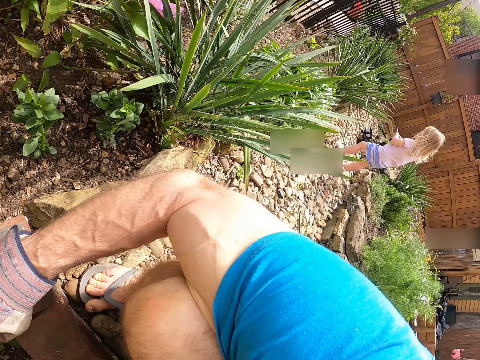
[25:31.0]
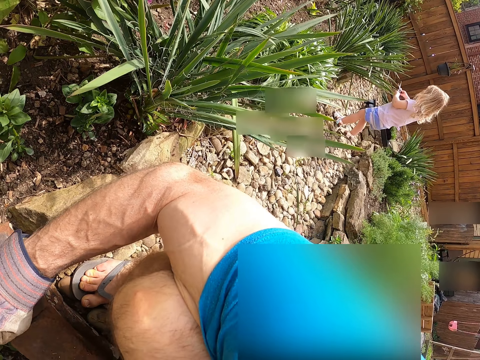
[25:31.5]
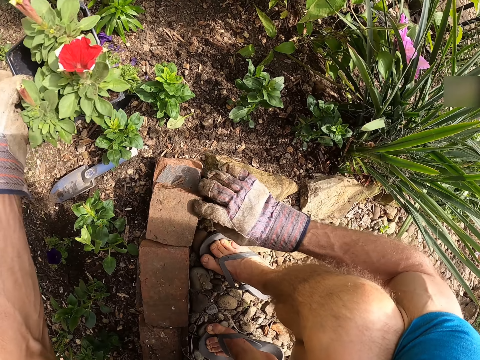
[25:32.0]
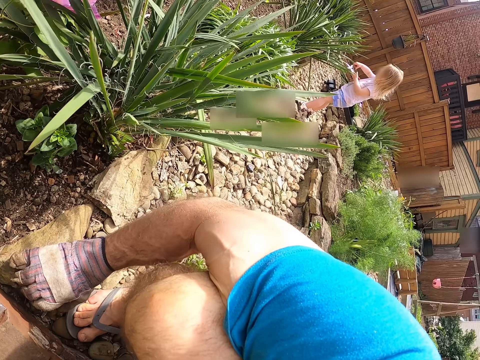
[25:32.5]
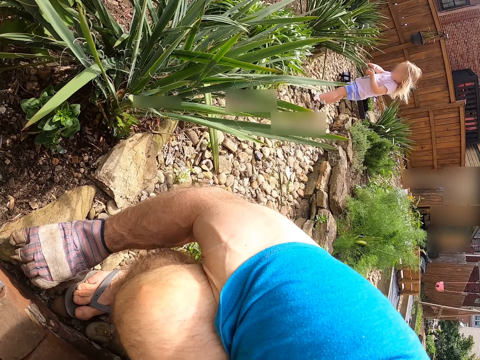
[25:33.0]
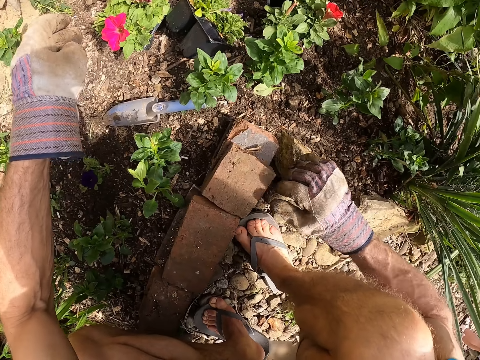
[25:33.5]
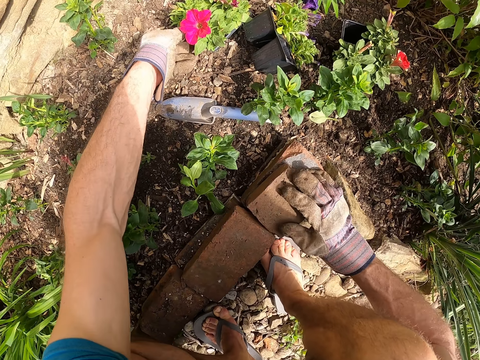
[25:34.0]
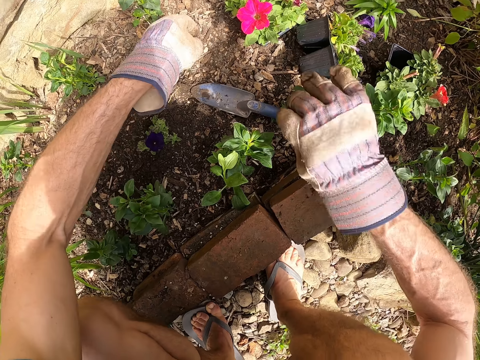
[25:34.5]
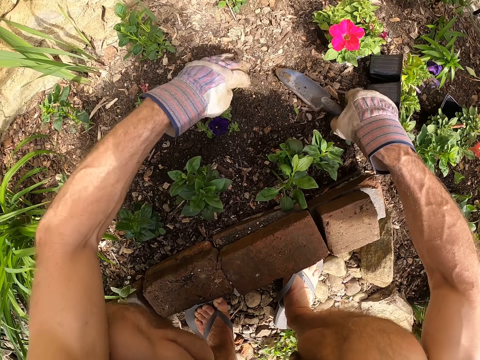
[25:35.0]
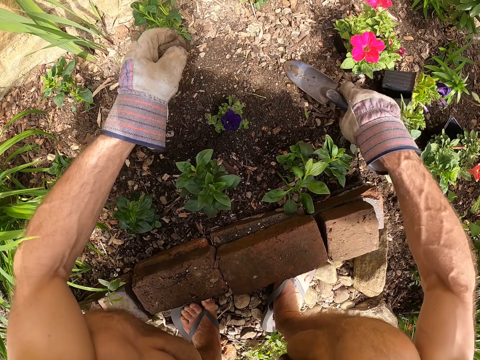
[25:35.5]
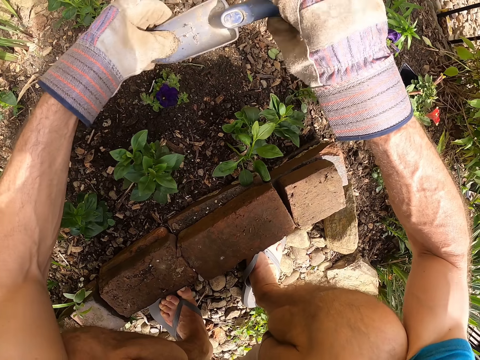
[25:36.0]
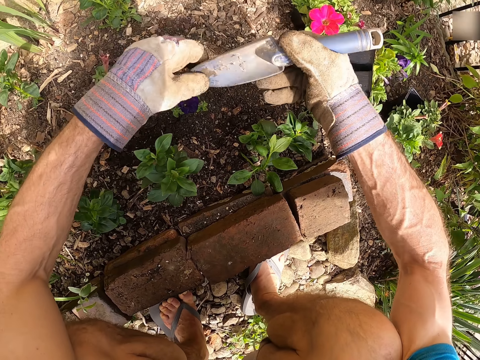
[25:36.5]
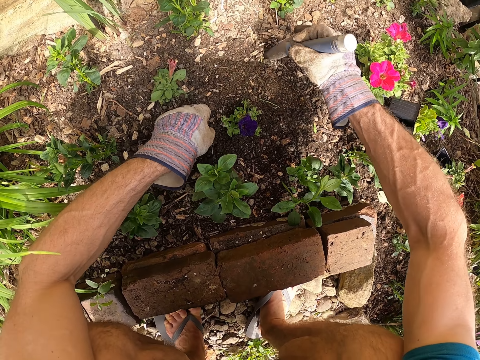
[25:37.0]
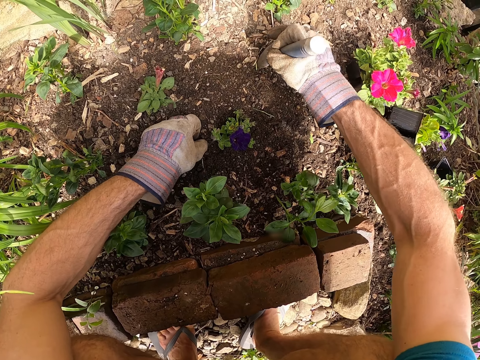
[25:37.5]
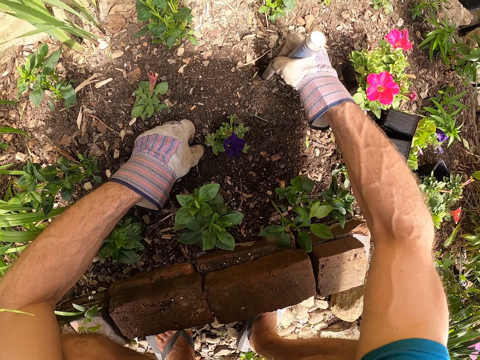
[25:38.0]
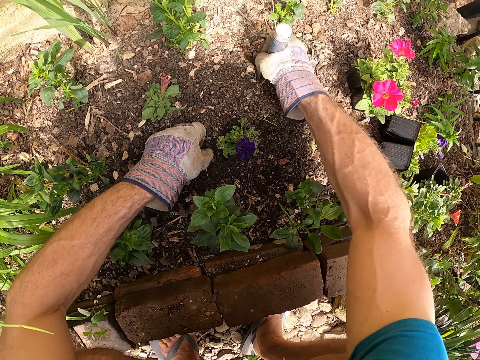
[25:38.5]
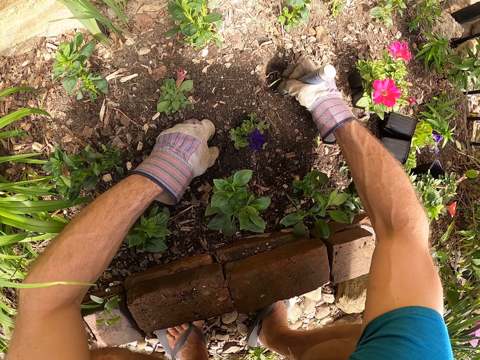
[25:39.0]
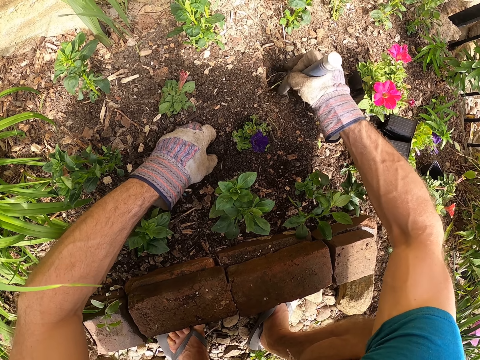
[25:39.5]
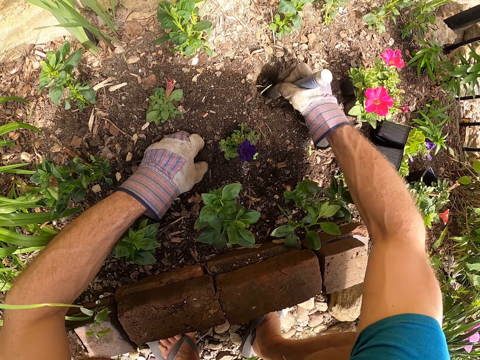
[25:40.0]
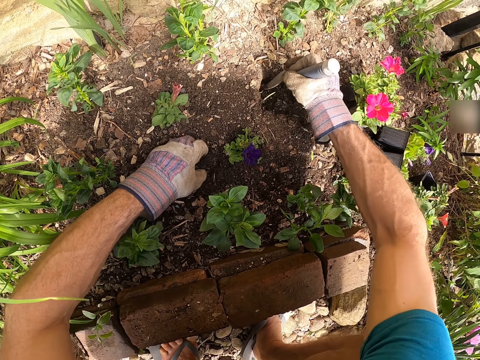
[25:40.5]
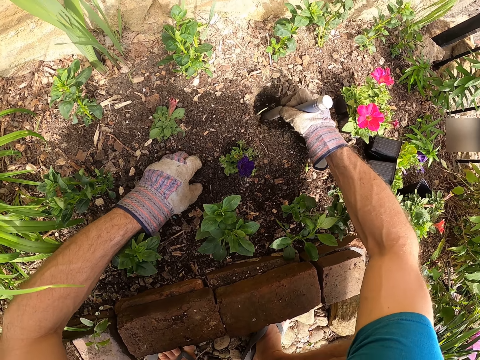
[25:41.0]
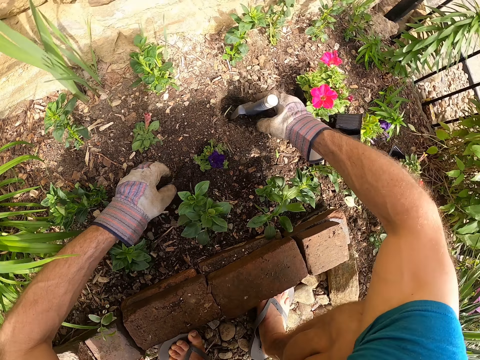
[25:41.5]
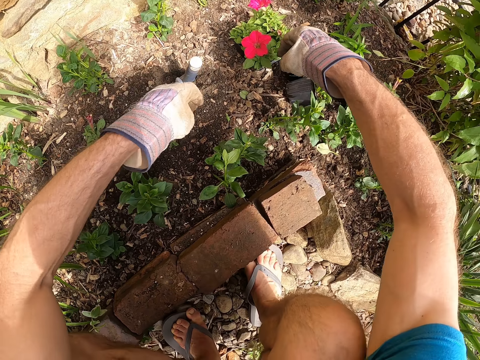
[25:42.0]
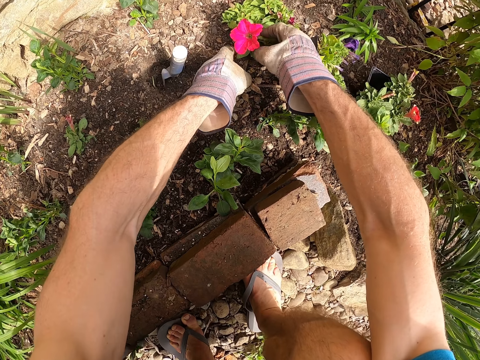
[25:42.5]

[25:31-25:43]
A girl stands in the backyard. The camera wearer adjusts the second flower pot on the ground with his left hand. He holds a flower with his hand. The girl stands in the backyard. The camera wearer adjusts the third flower pot on the ground with his left hand. He picks up the garden trowel or hand shovel on the ground with his right hand. He passes the garden trowel to his left hand, passes the garden trowel to his right hand, and digs the soil with the garden trowel in his right hand. He sticks the hand shovel on the ground. He holds a seedling from the third flower pot with his right hand.

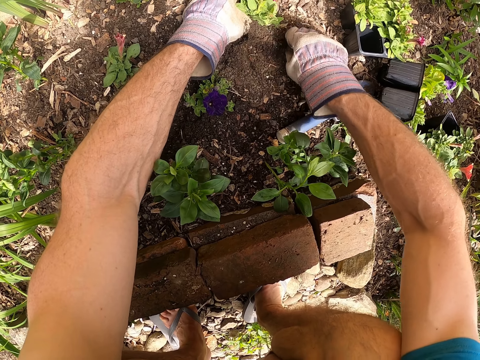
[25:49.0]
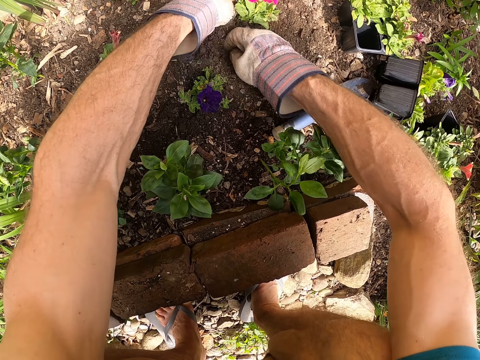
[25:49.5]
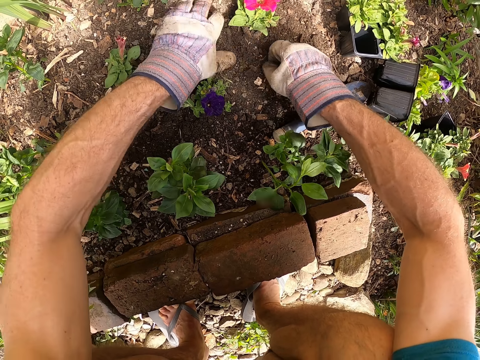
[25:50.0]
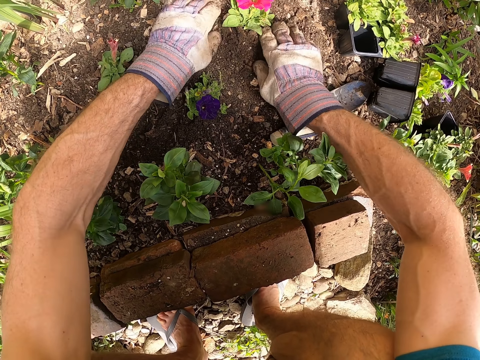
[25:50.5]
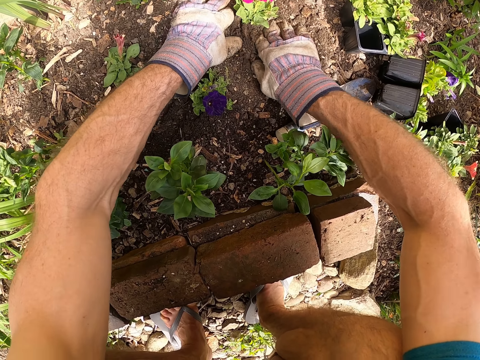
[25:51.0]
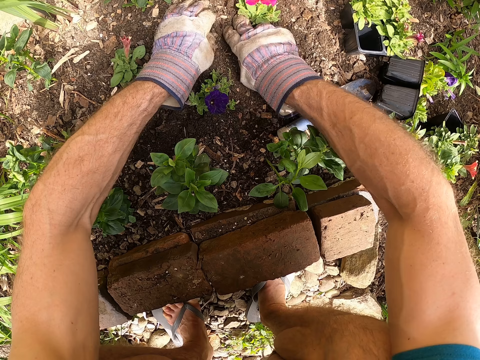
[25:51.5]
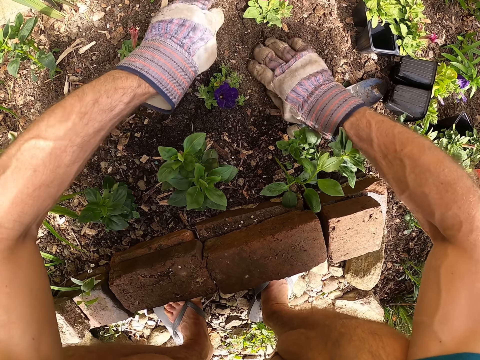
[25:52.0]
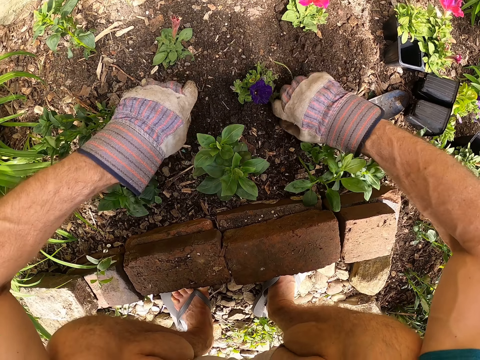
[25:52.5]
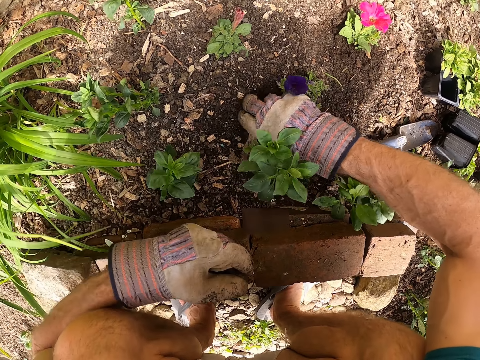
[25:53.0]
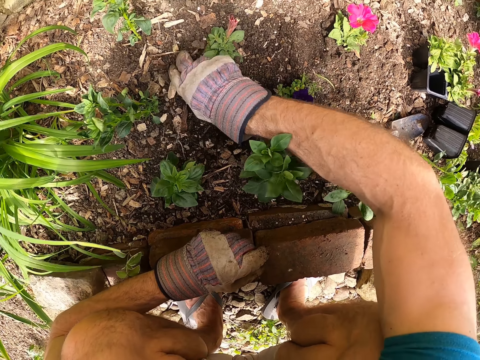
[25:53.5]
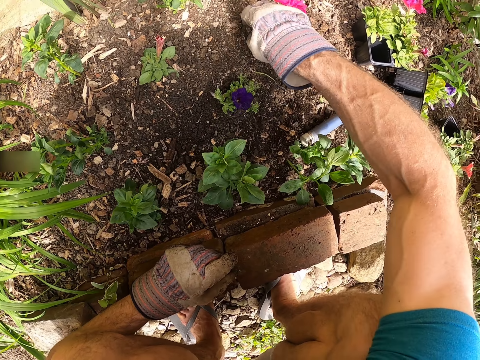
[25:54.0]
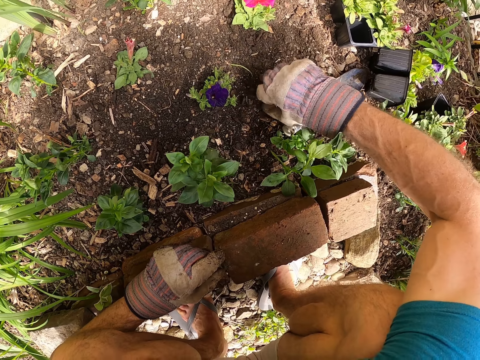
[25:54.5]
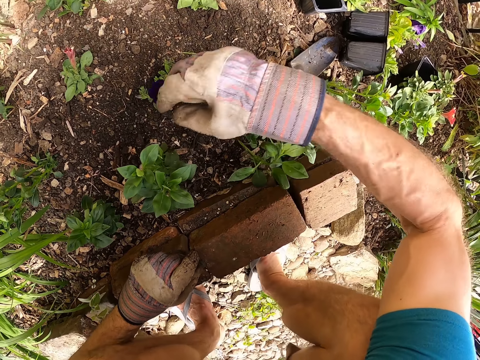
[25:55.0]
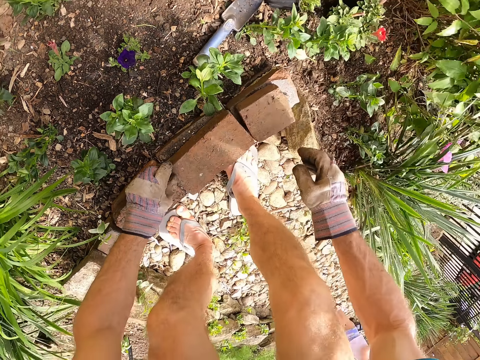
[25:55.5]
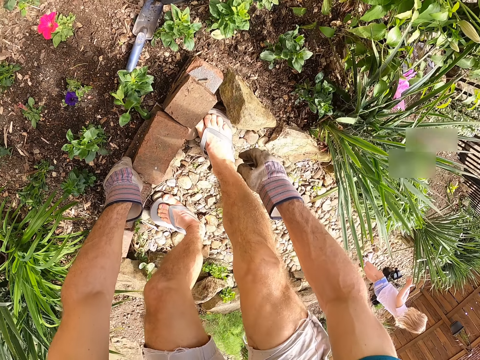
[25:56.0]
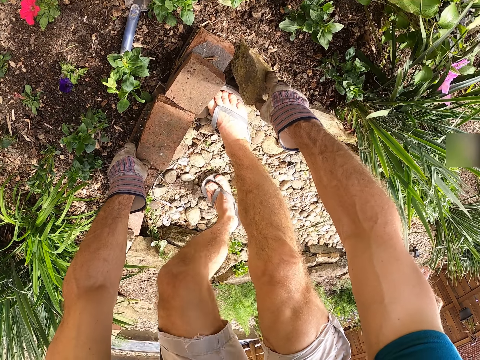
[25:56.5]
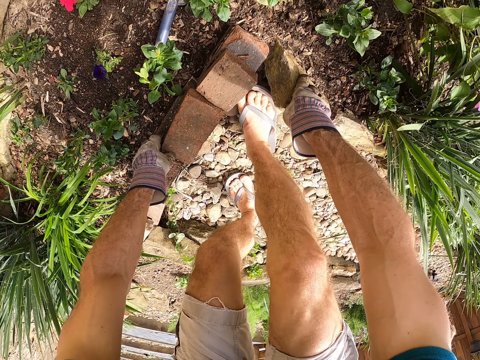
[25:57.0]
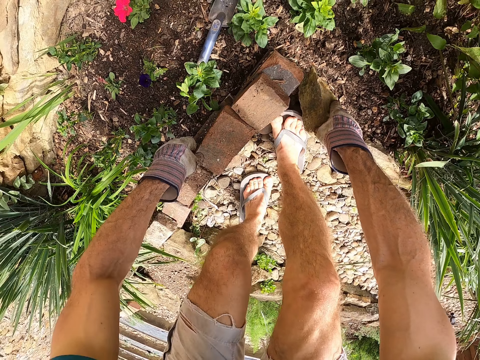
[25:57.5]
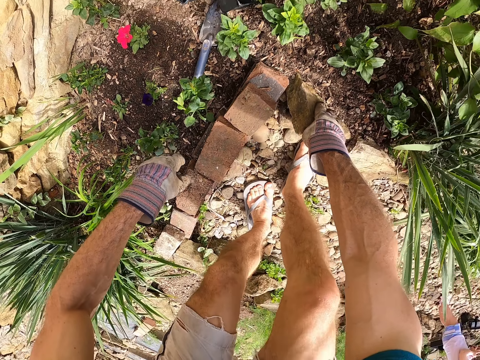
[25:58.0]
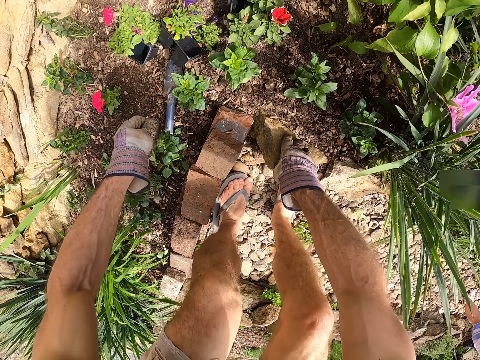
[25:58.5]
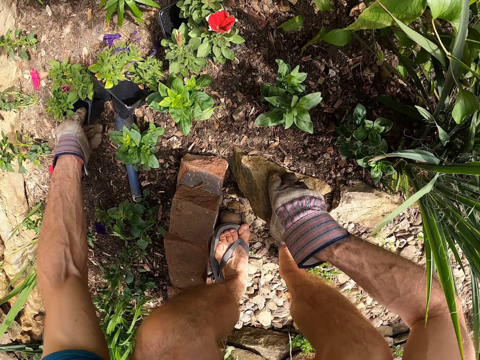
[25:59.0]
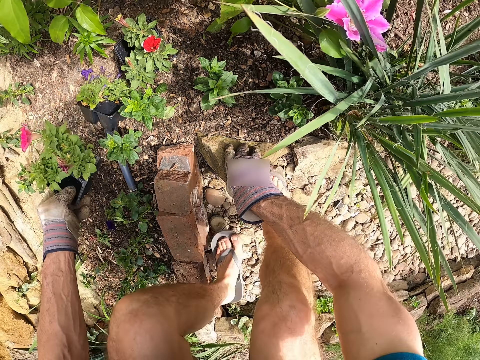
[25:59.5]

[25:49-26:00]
The camera wearer moves the soil with his hand. He plants the second seedling in the soil with his hands. He levels the soil with his hands. He inspects the soil with his left hand. He stands up from the ground. He puts his right hand on a stone. He picks up the third flower pot on the ground with his left hand. He picks up a flower from the ground.

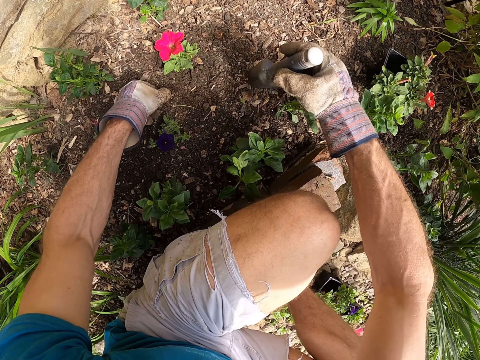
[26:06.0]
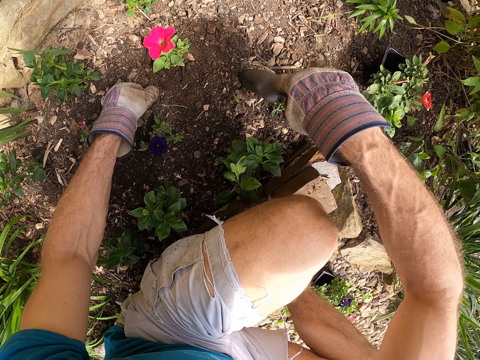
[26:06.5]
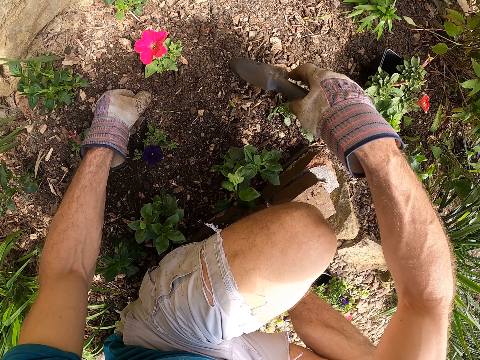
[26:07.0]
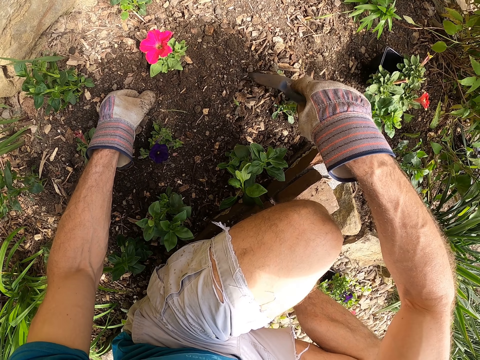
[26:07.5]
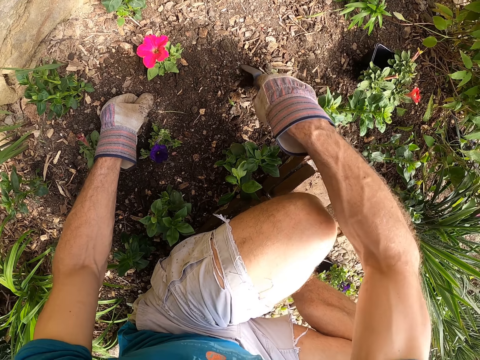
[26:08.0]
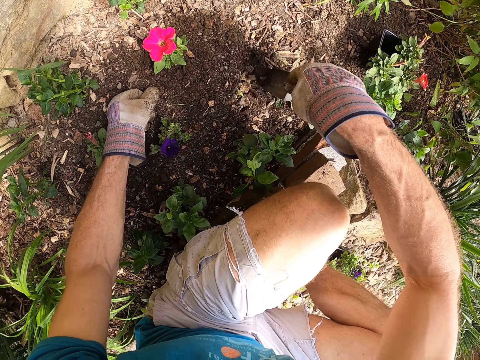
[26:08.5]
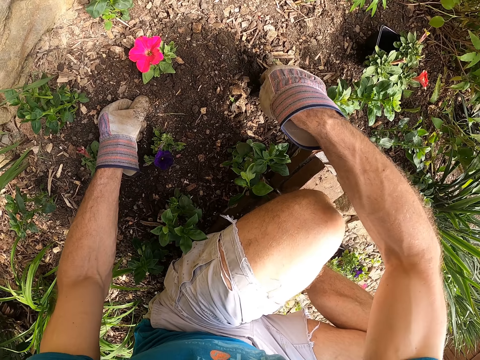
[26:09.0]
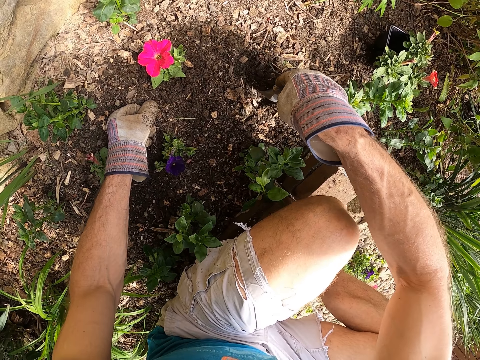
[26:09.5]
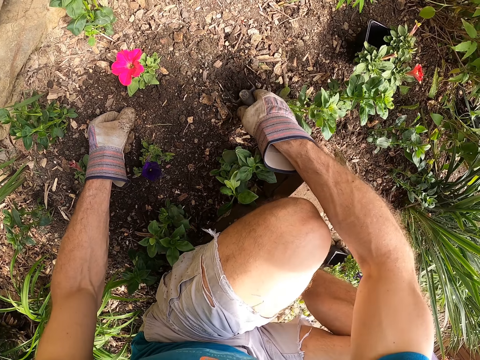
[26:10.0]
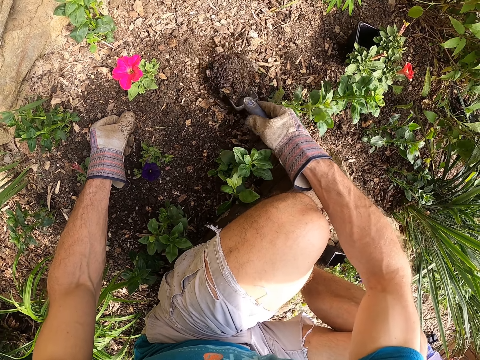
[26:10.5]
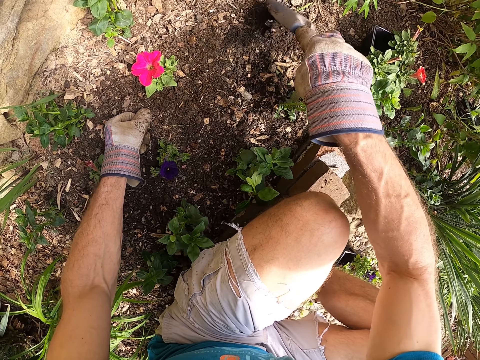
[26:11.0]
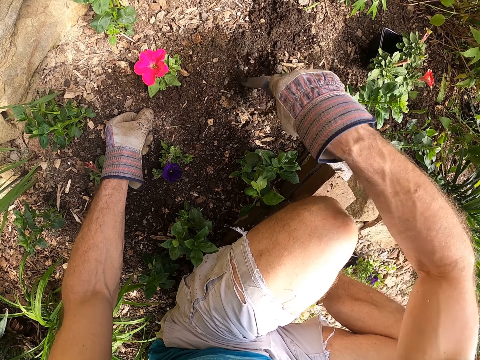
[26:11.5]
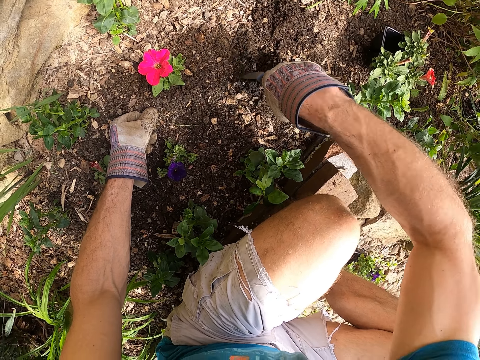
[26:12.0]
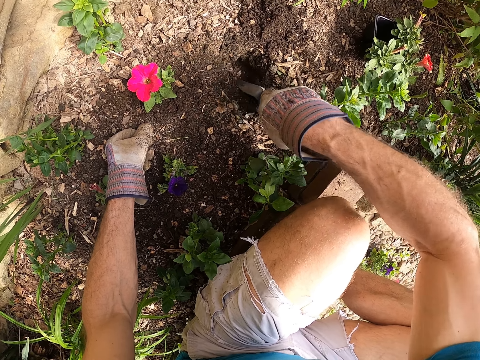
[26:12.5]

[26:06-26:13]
The camera wearer digs the soil with the garden trowel or hand shovel in his right hand. He scoops soil from the ground. He pours the soil on the ground. He digs a hole on the ground with the hand shovel.
